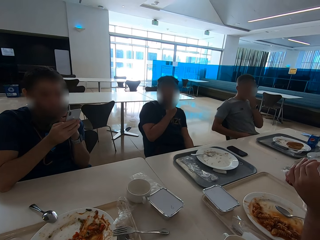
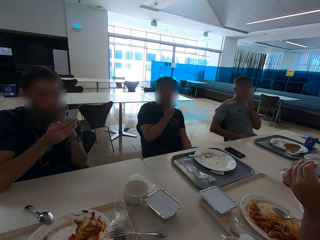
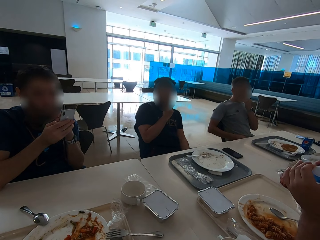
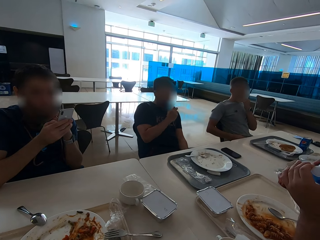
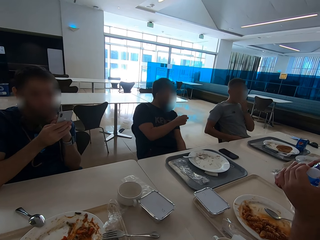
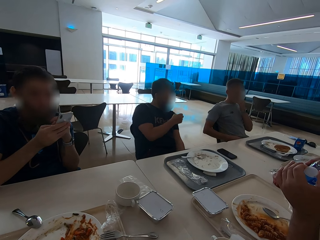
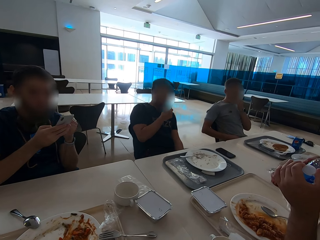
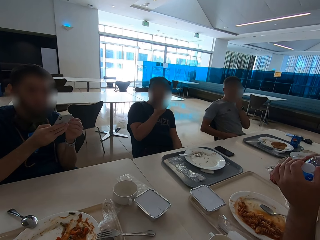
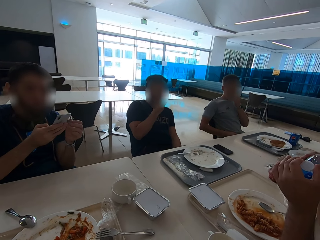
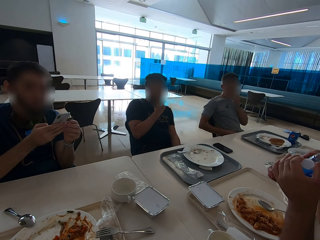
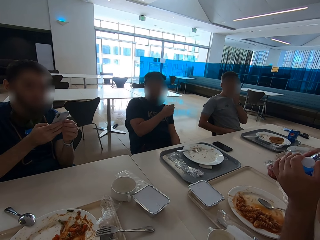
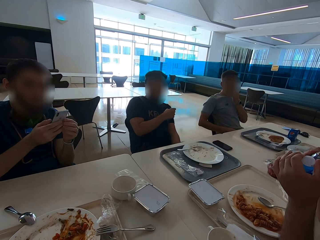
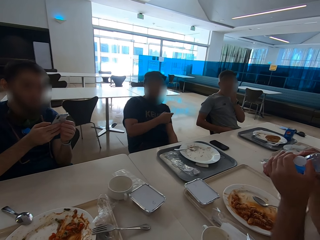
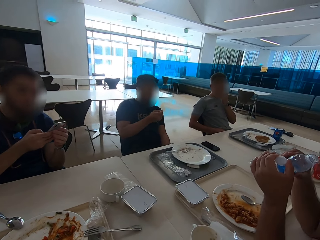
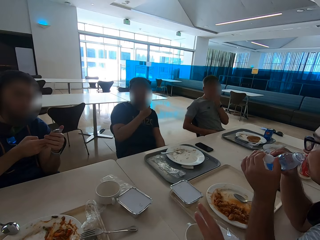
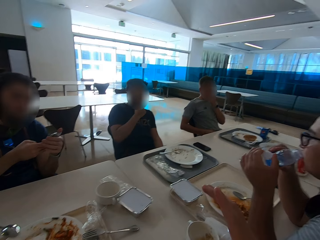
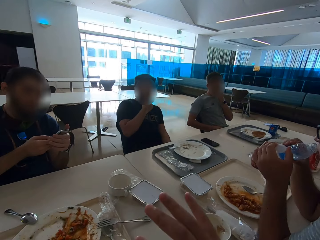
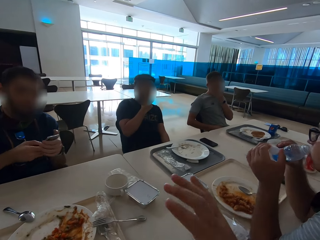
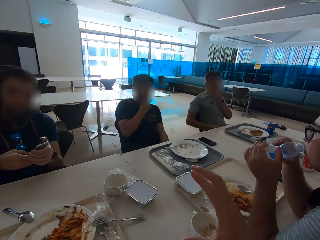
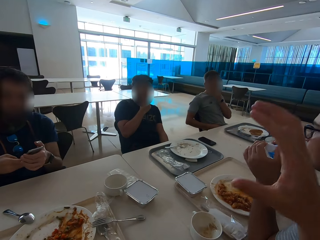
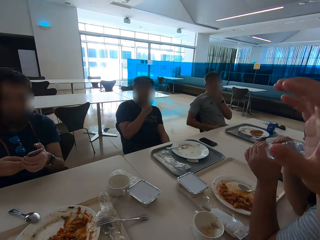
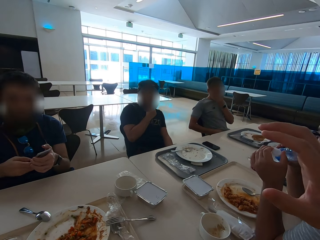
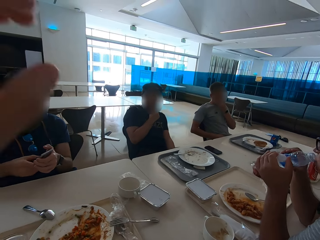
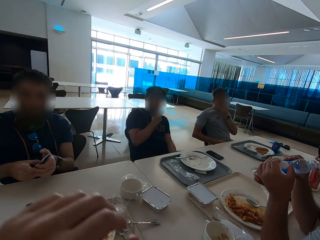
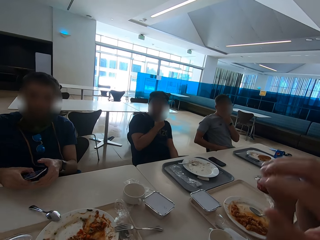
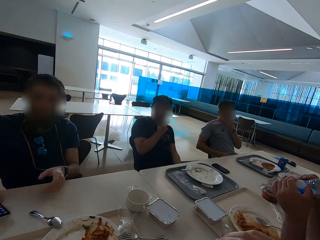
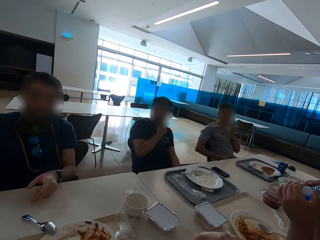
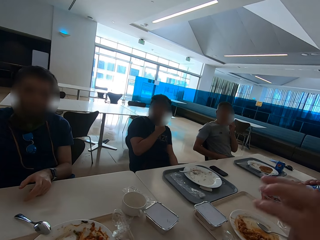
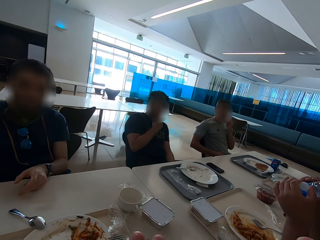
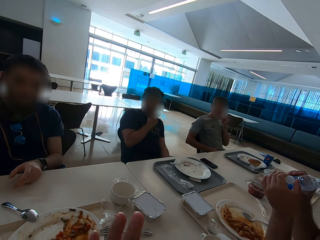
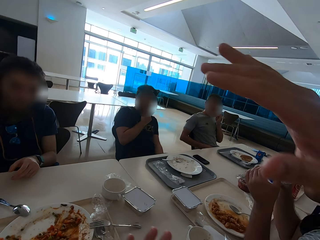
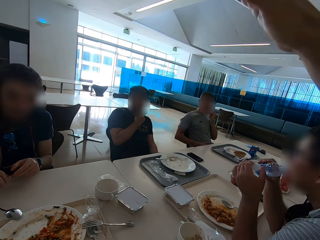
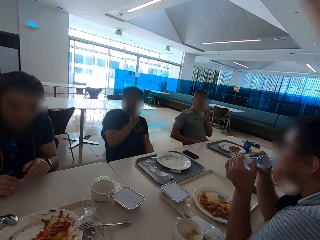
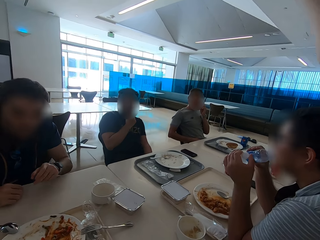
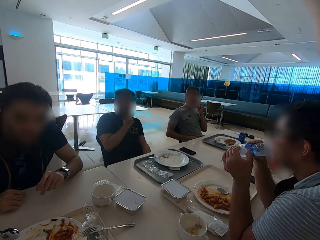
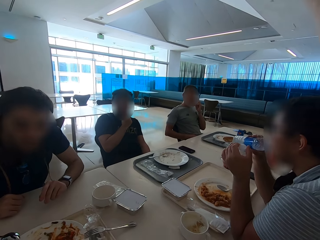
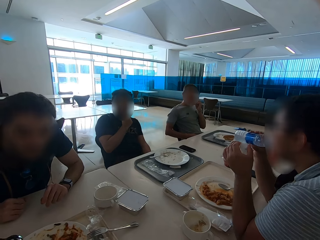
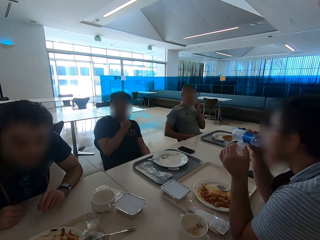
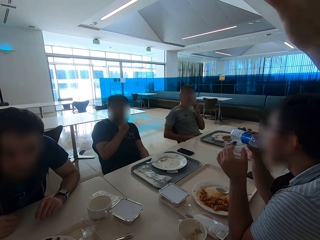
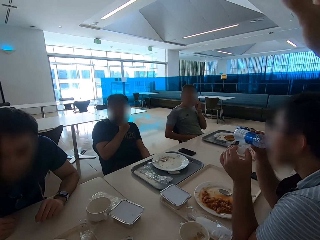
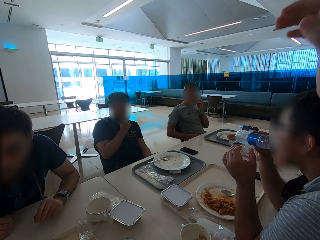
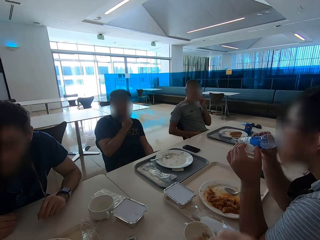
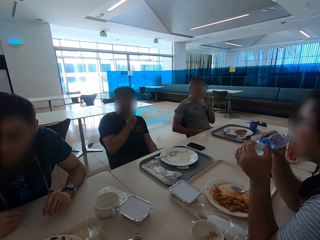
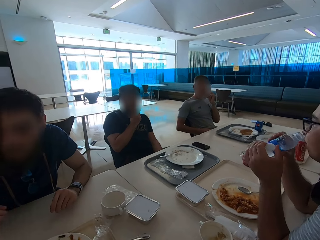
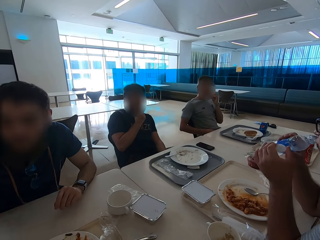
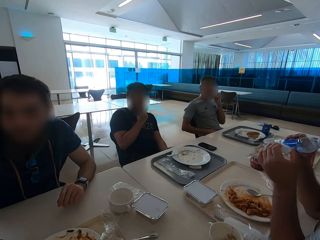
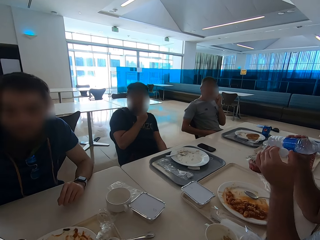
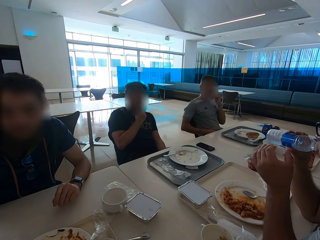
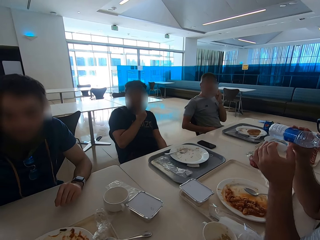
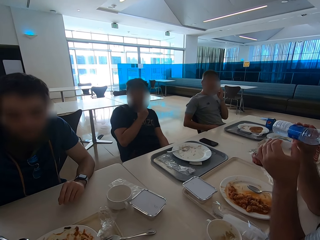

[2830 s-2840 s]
A man speaks with gestures. The camera wearer speaks with gestures. Another man lowers the phone to the table.

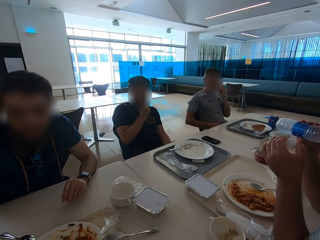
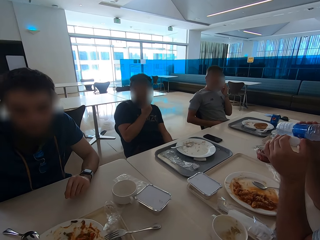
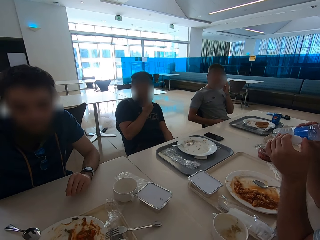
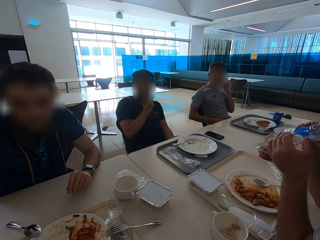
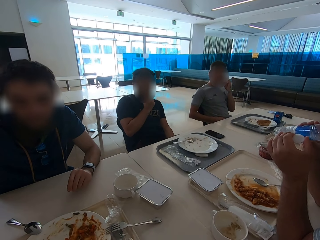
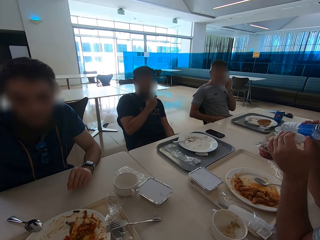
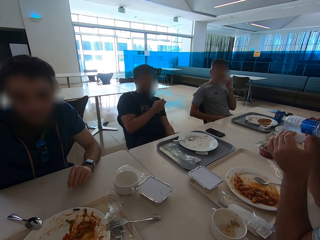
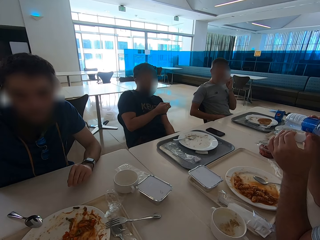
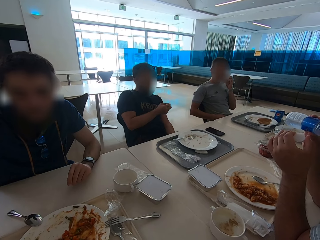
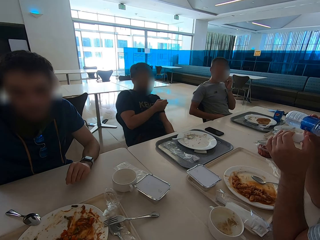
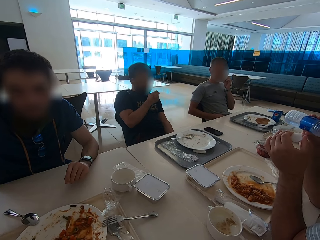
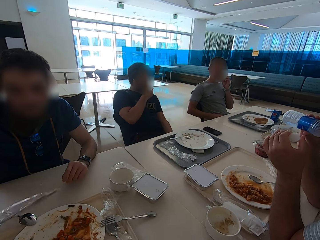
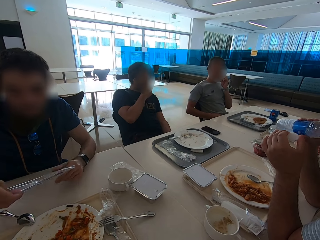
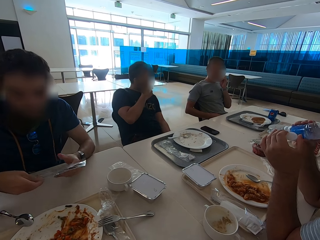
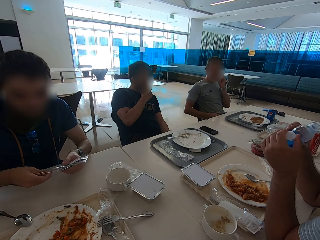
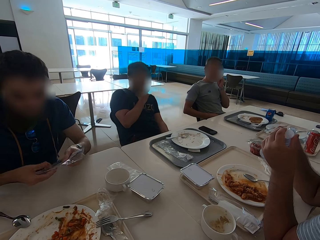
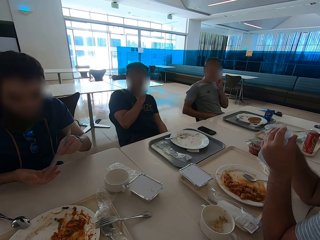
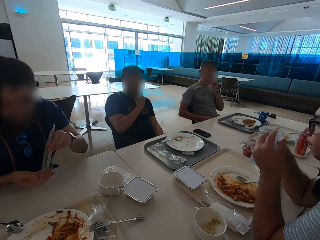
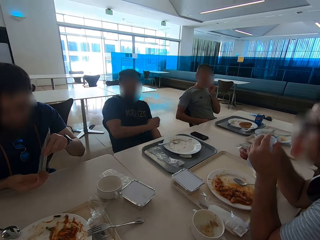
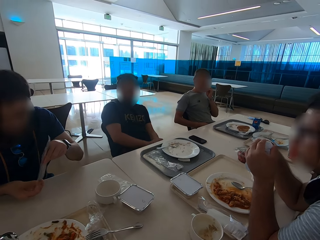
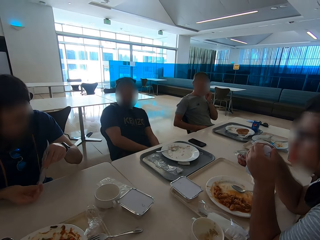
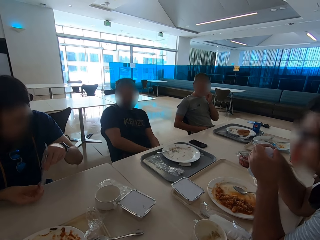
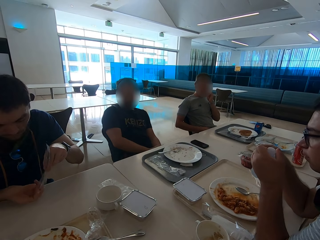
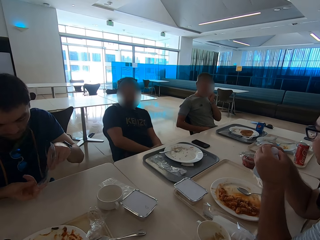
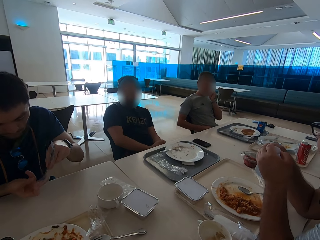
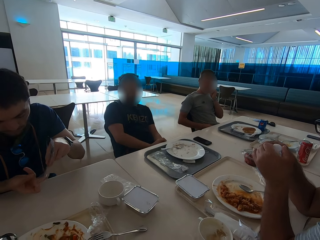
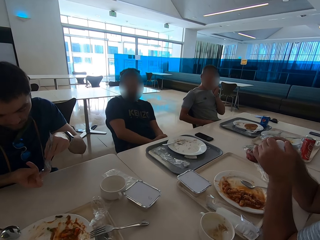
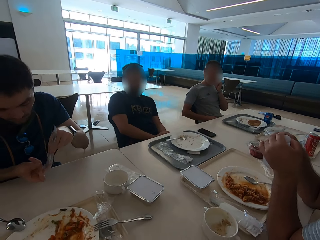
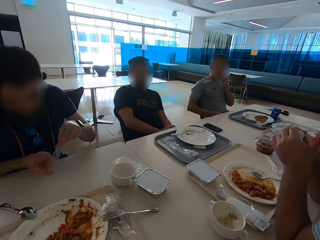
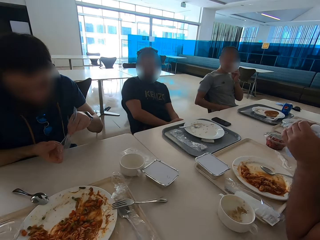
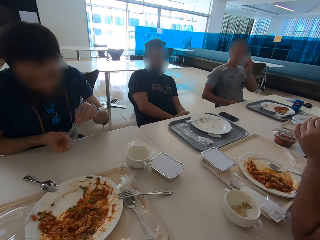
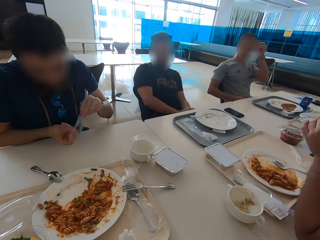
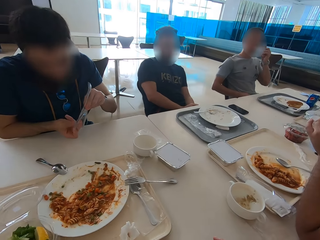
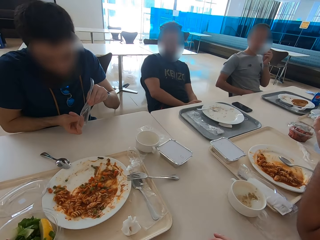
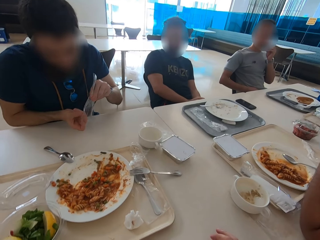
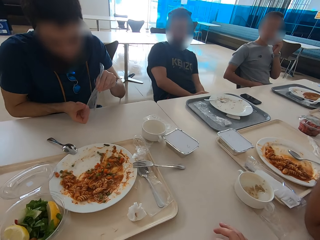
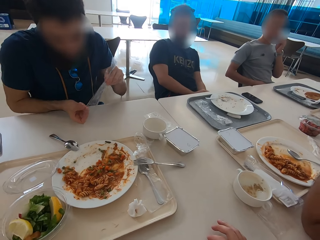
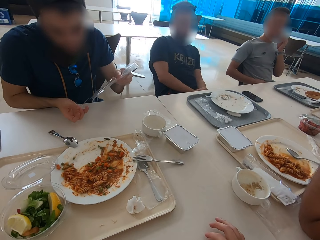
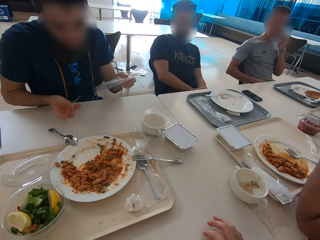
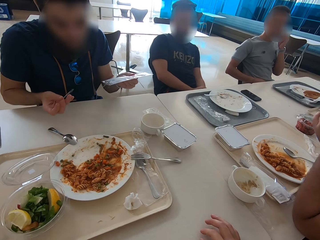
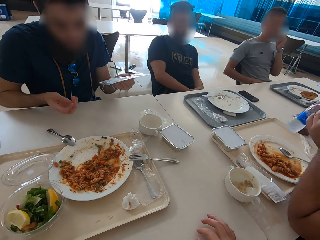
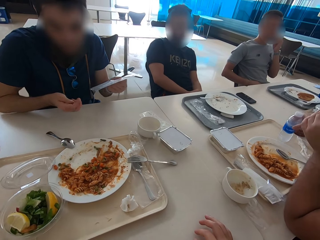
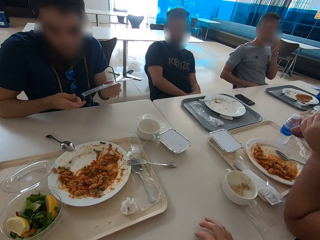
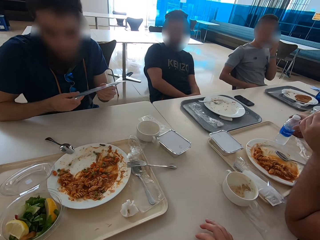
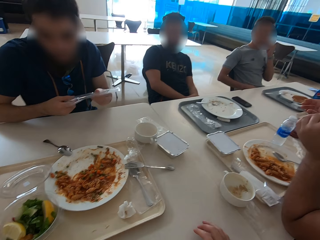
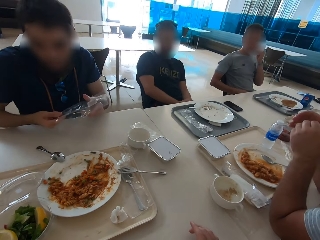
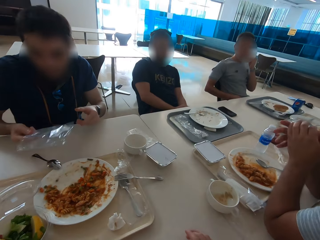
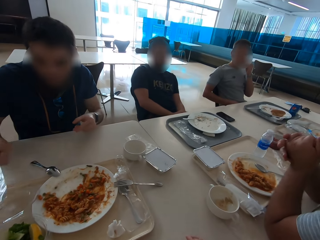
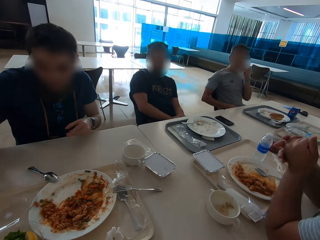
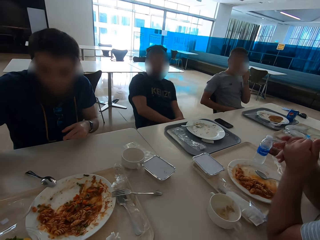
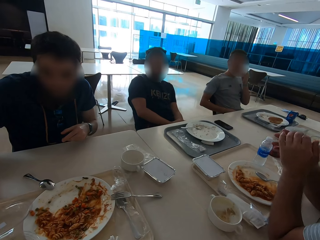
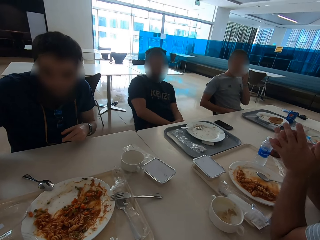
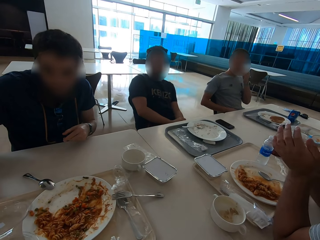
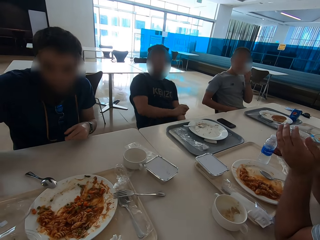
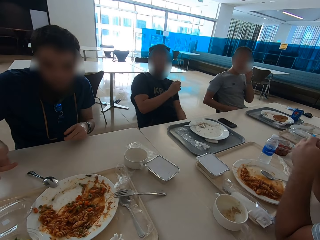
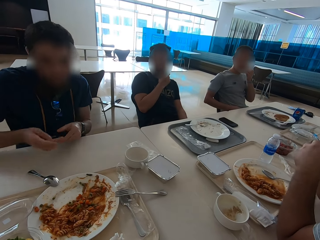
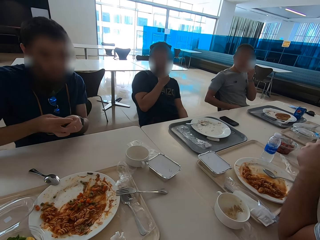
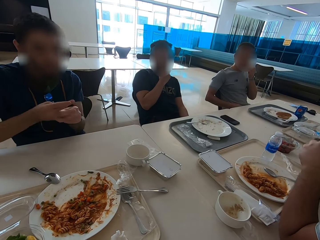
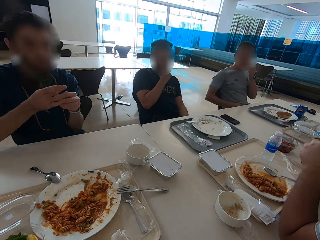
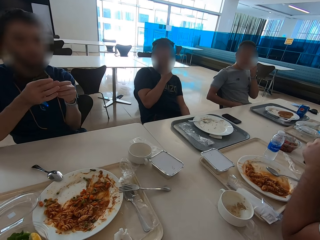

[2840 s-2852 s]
A man holds a plastic bag. The man picks up the plastic bag or nylon paper. The man removes a toothpick from the plastic bag. Another man closes the water bottle. The other man puts the water bottle on the table. The camera wearer puts the phone down. The other man wrings hands.
